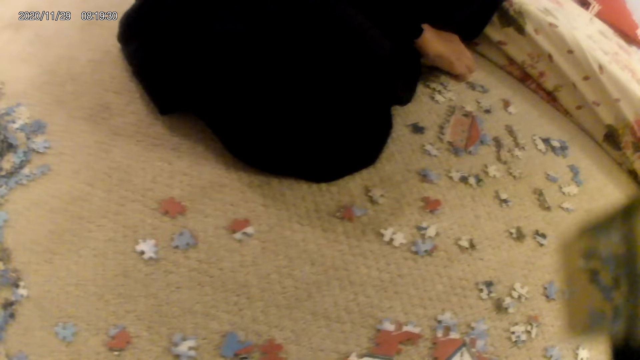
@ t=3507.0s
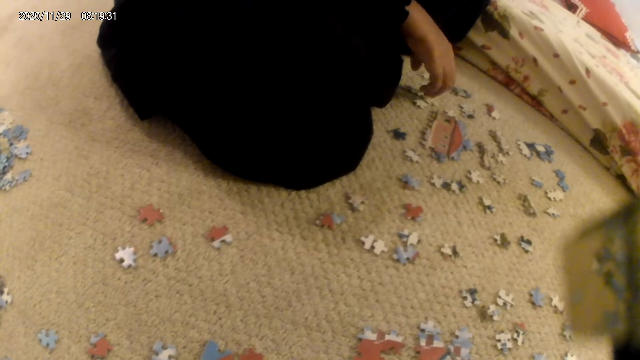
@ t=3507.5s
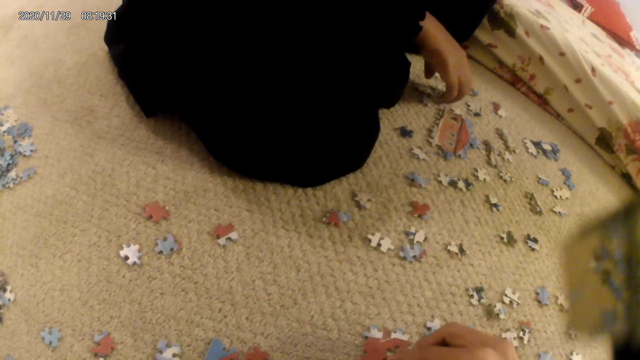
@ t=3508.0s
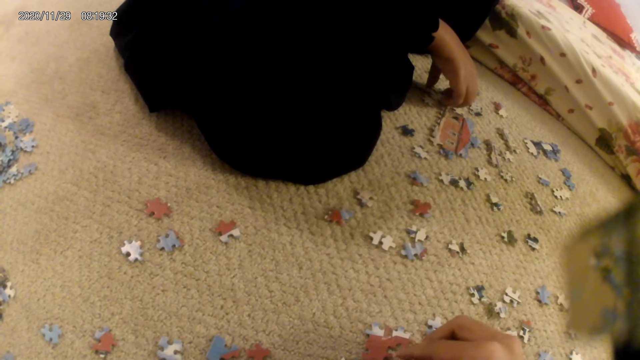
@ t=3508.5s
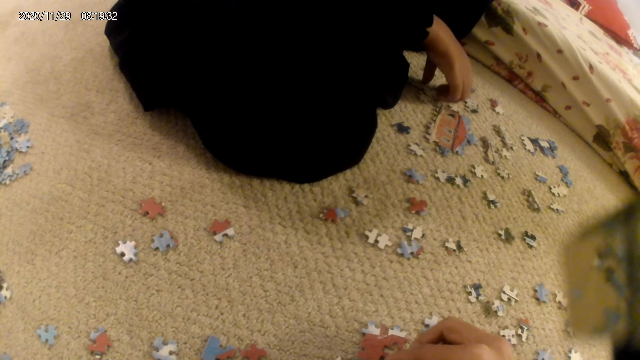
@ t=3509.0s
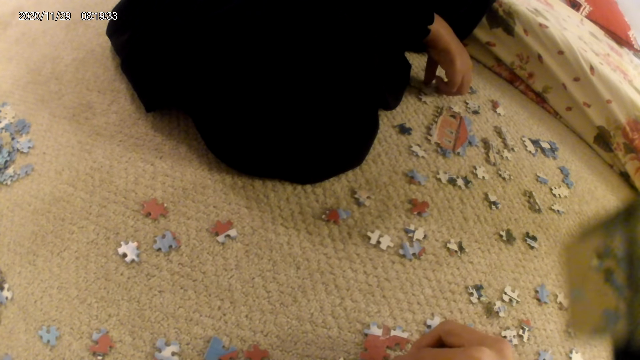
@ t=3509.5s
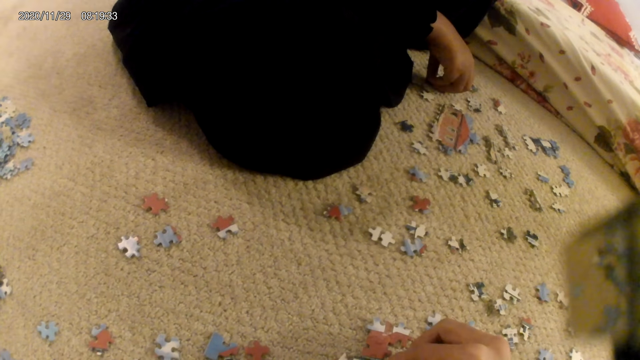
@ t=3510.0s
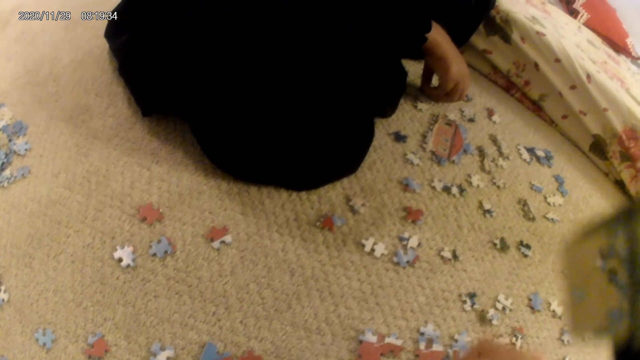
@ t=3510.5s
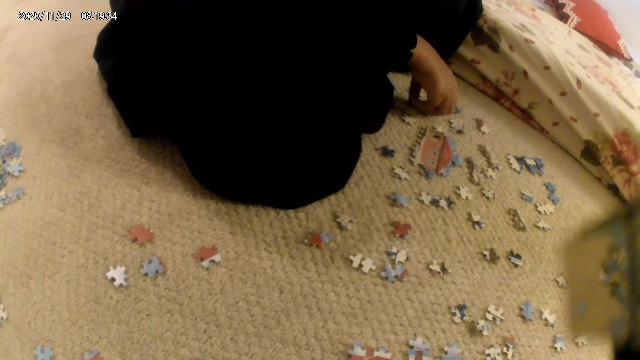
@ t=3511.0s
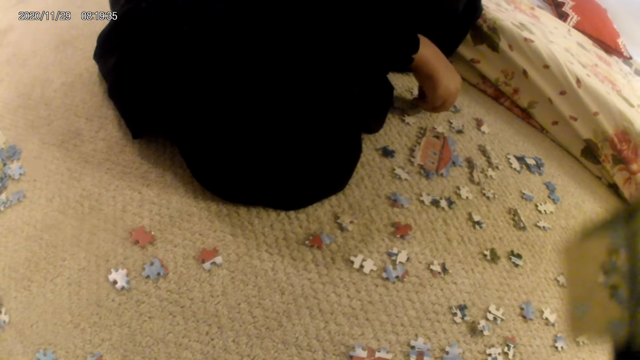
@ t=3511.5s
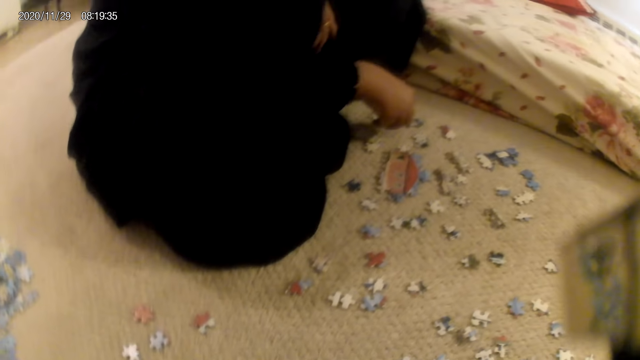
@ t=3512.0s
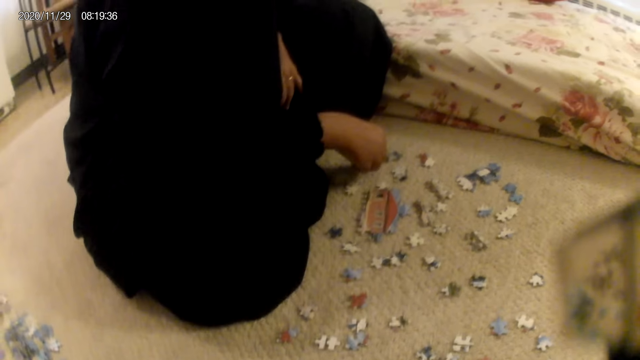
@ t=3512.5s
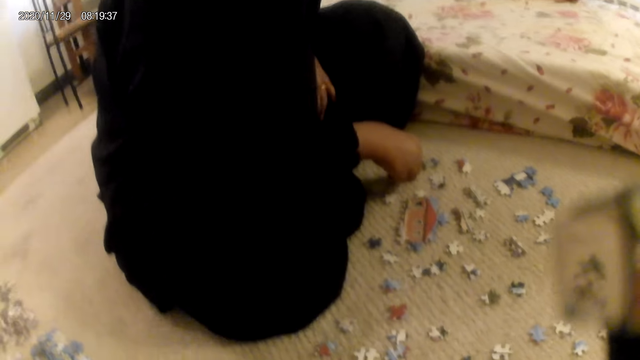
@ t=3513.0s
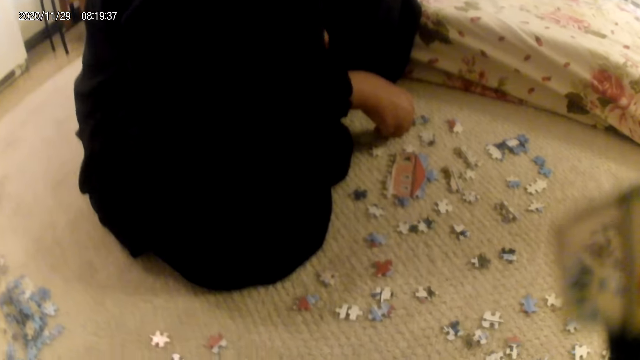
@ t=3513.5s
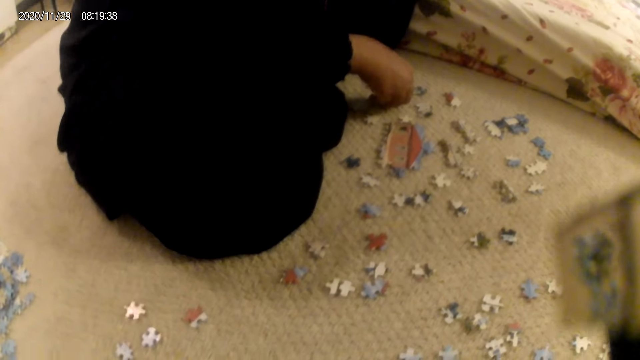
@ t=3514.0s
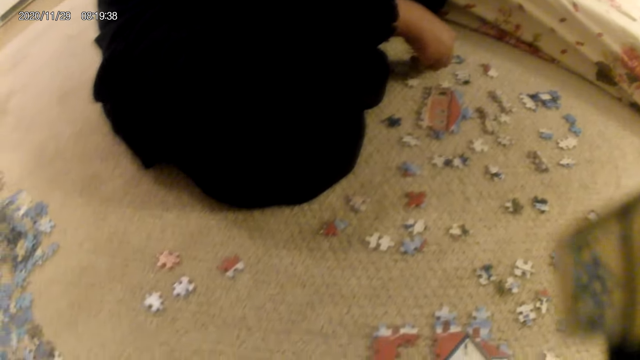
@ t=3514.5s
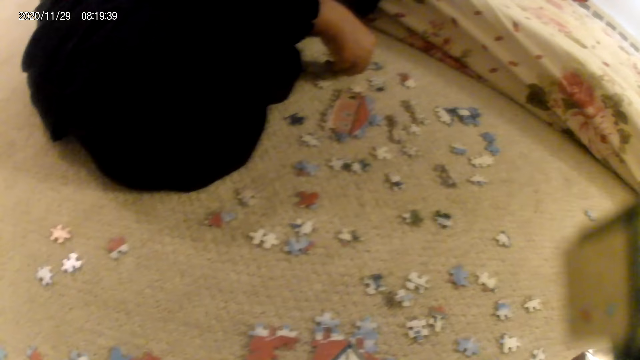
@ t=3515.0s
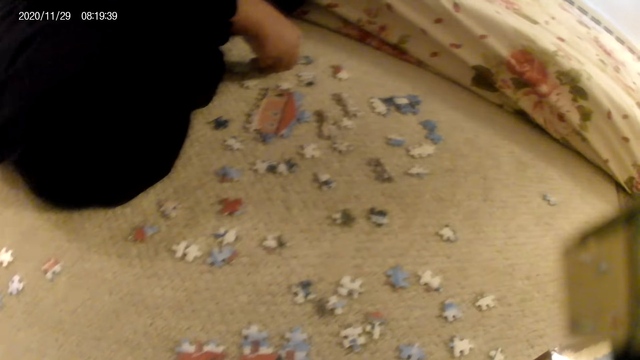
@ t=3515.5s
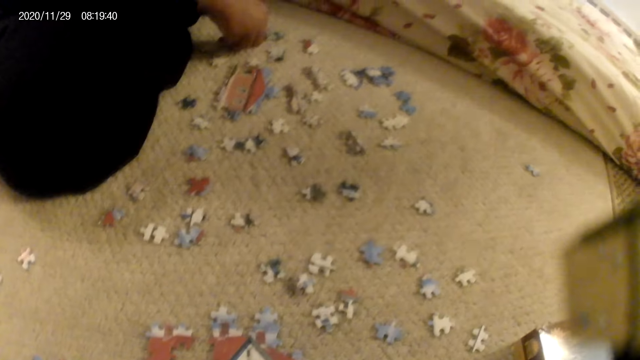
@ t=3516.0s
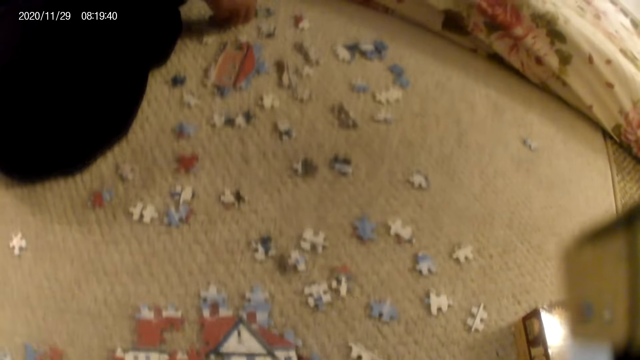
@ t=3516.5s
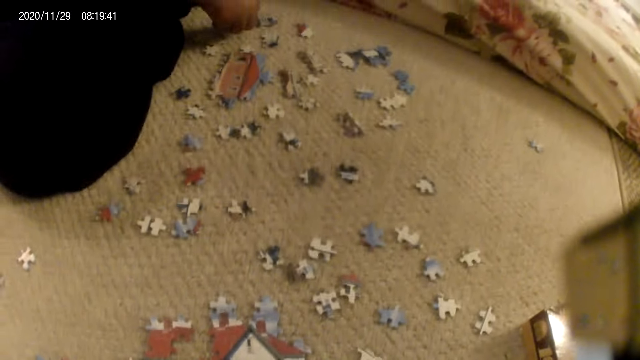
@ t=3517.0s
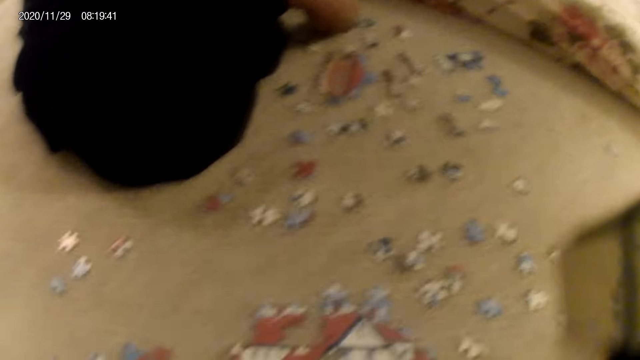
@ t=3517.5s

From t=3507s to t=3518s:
A lady touches a puzzle piece. The camera wearer joins a puzzle piece in the puzzle structure. The lady stares at the puzzle piece.

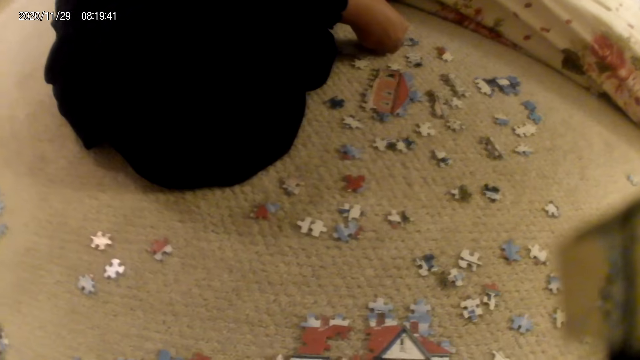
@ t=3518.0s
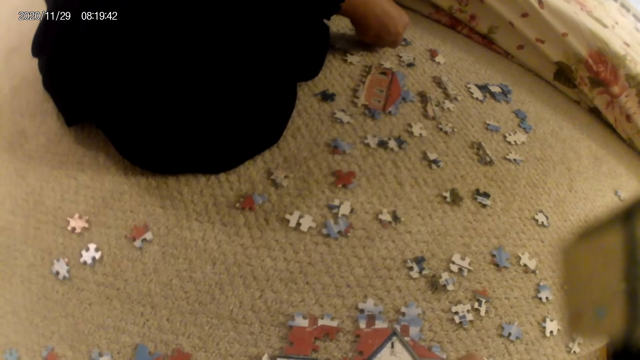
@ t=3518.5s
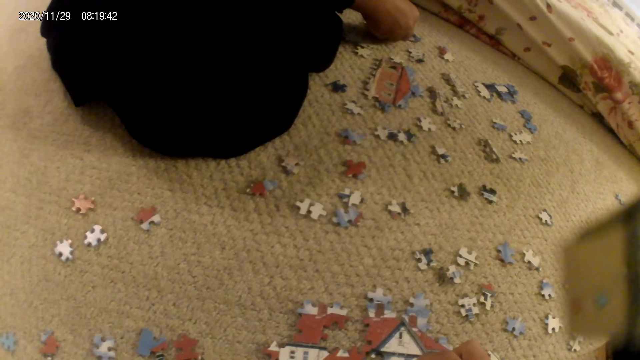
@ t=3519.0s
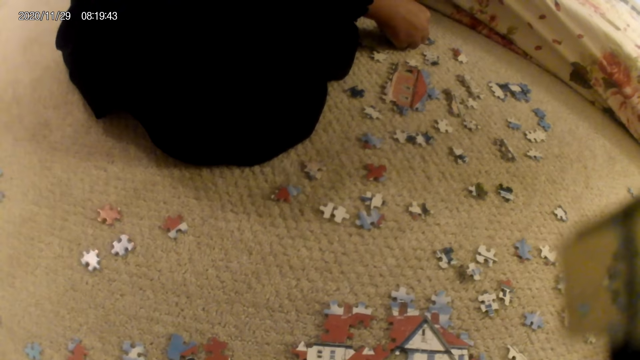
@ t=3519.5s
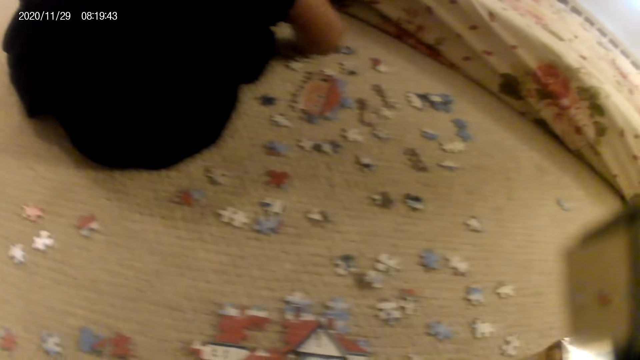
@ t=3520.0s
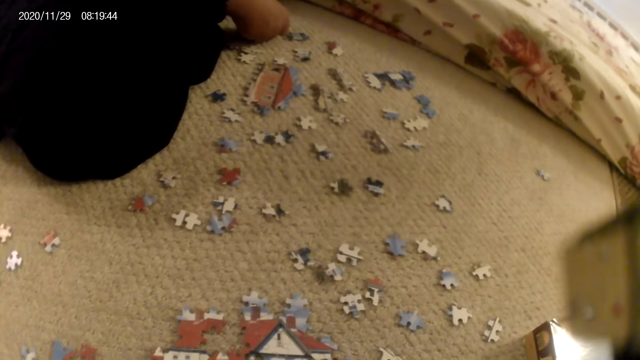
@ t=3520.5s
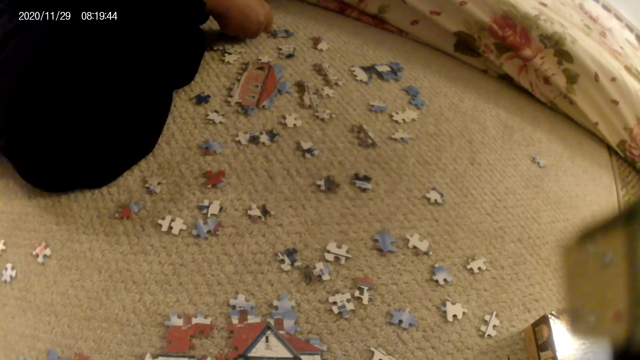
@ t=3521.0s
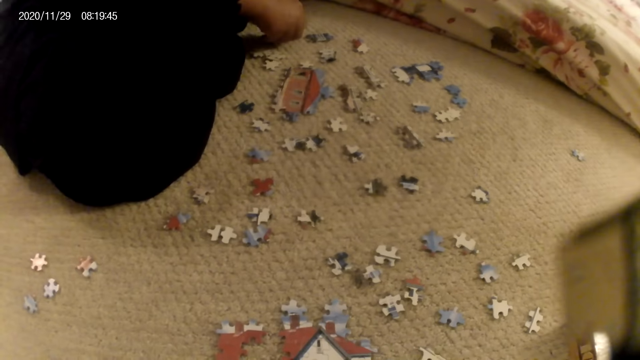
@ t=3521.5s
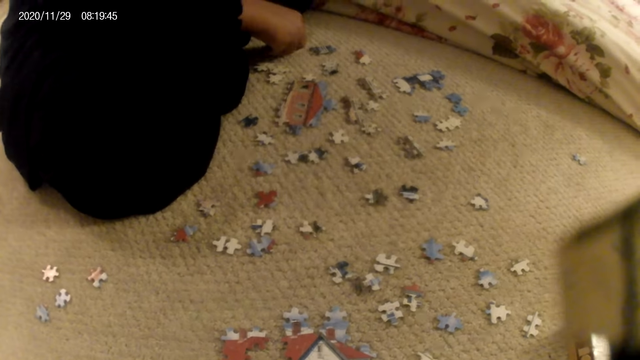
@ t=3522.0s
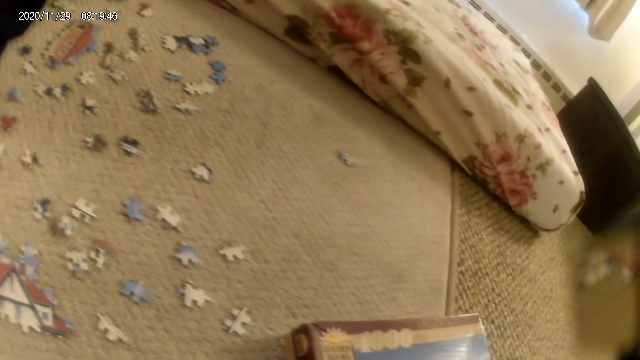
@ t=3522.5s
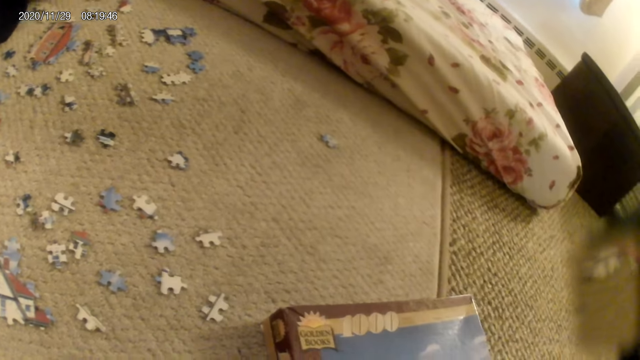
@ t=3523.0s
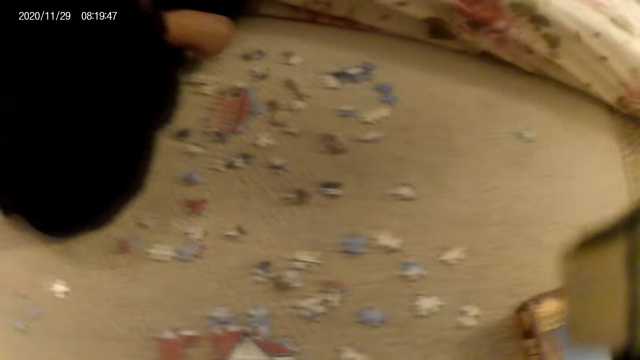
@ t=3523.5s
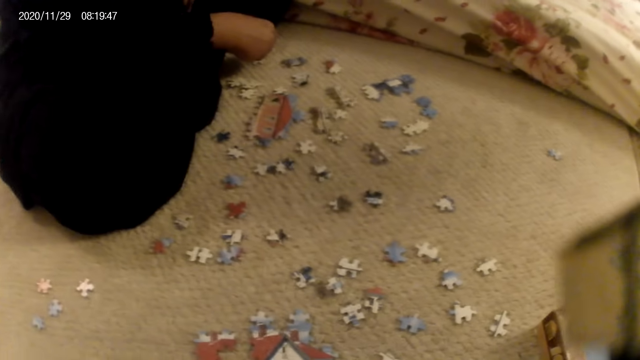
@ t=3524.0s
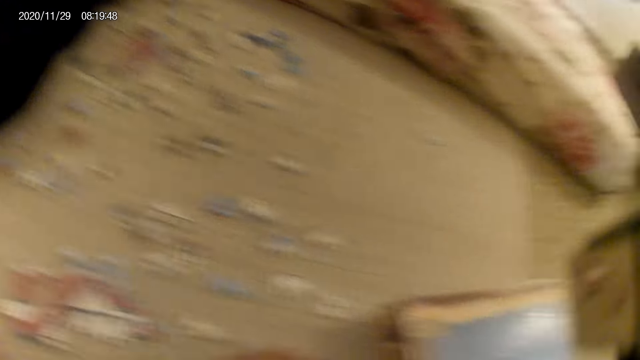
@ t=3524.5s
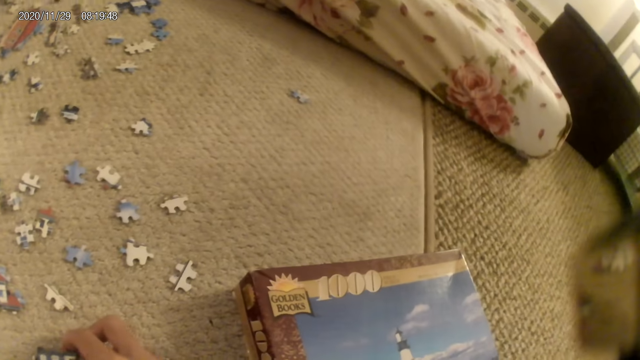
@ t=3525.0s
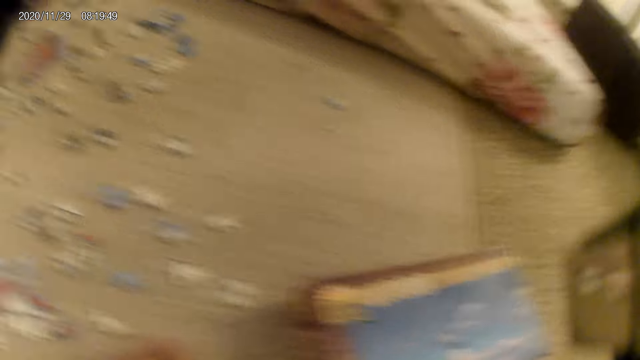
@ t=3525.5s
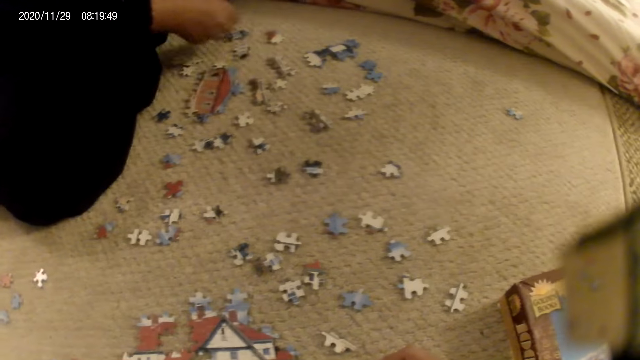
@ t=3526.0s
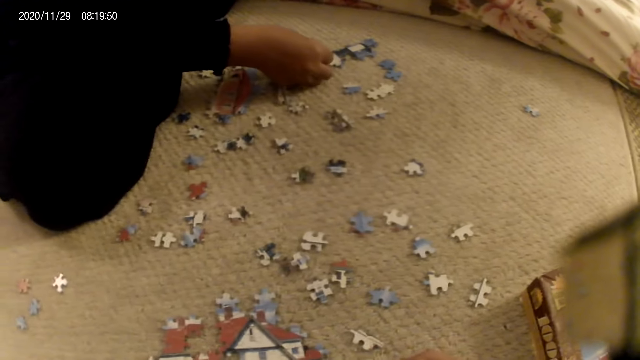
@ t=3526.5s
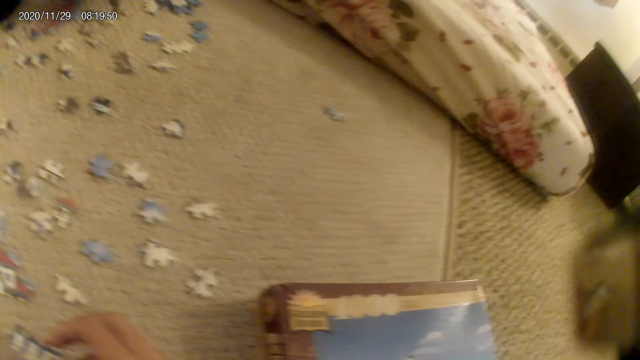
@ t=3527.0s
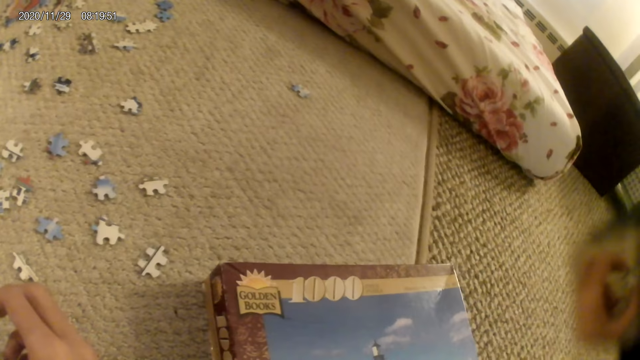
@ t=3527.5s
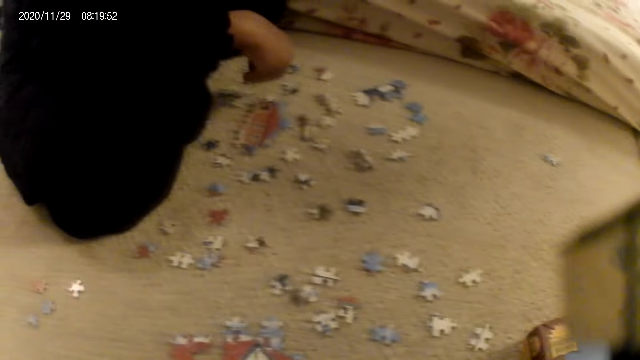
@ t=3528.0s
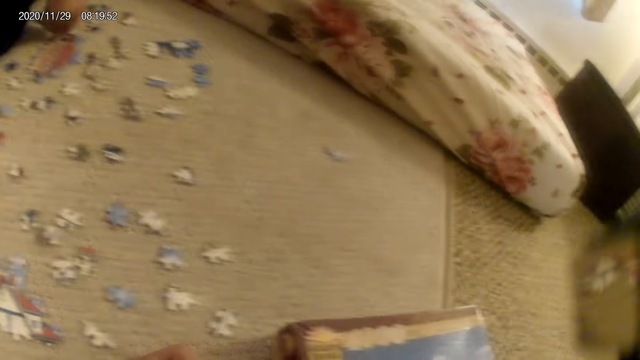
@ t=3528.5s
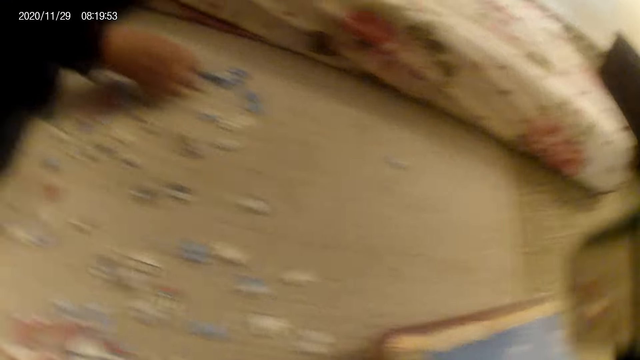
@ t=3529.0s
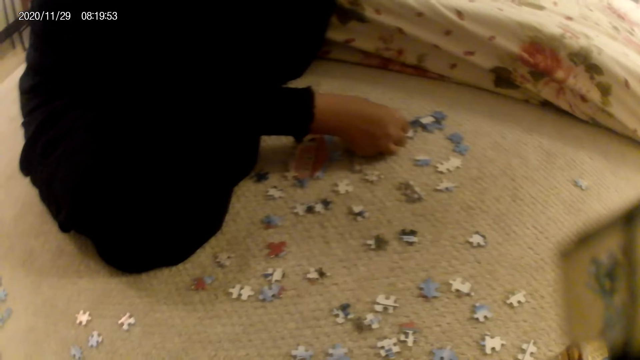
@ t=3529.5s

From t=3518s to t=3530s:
A lady joins puzzle pieces. The camera wearer looks around and joins a puzzle piece in the puzzle structure. The lady stares at the puzzle pieces on the floor. The camera wearer stares at the puzzle piece in the hand. The lady places the puzzle piece on the floor. She picks up a puzzle piece.
